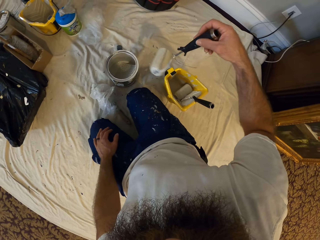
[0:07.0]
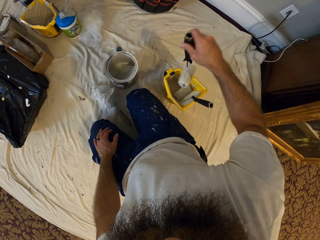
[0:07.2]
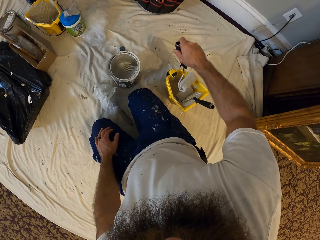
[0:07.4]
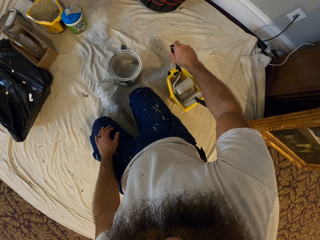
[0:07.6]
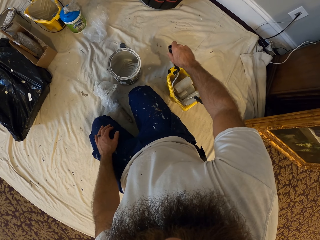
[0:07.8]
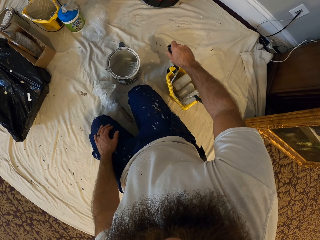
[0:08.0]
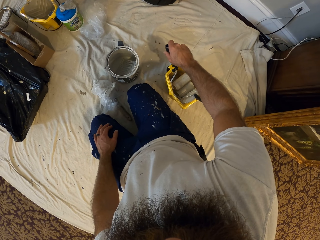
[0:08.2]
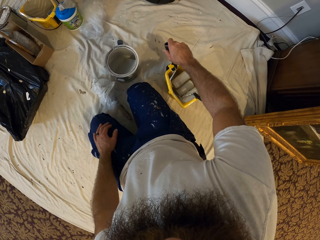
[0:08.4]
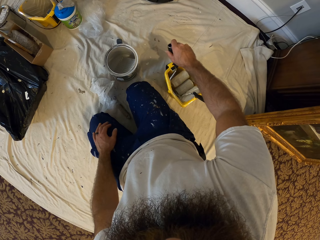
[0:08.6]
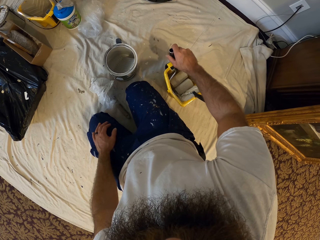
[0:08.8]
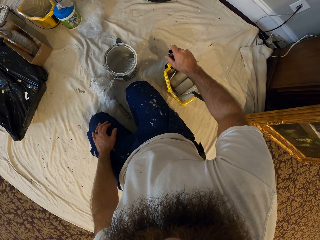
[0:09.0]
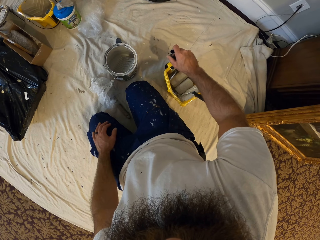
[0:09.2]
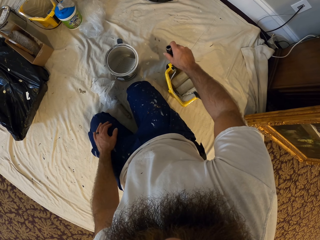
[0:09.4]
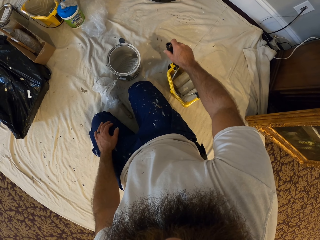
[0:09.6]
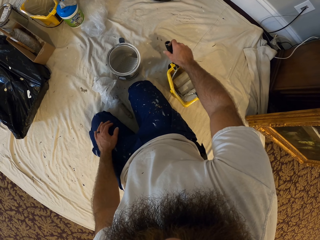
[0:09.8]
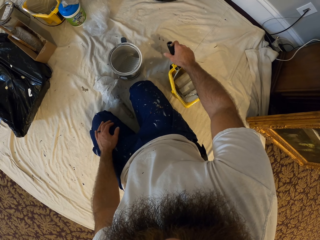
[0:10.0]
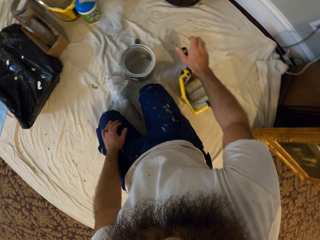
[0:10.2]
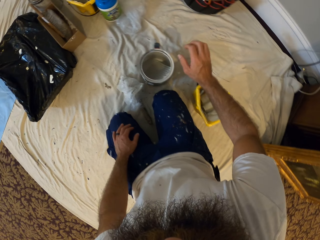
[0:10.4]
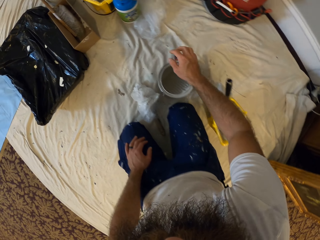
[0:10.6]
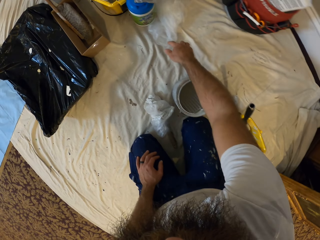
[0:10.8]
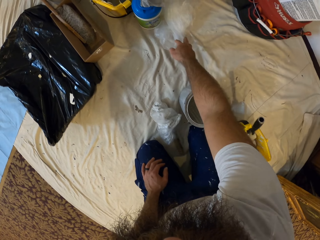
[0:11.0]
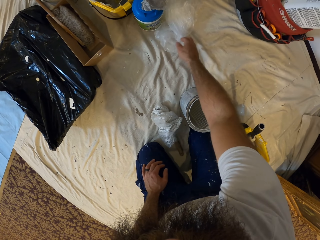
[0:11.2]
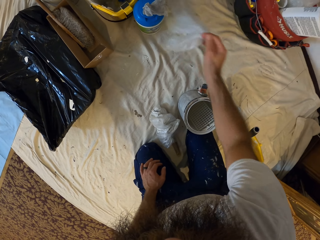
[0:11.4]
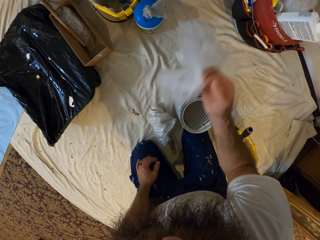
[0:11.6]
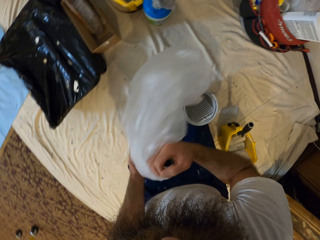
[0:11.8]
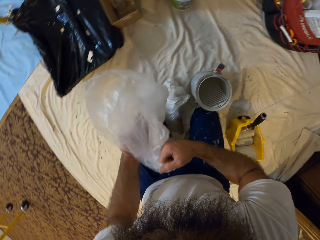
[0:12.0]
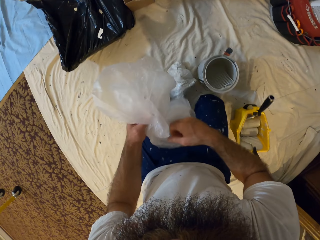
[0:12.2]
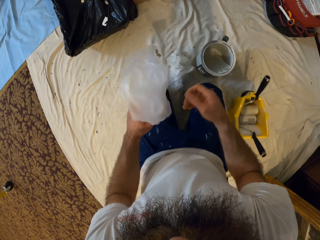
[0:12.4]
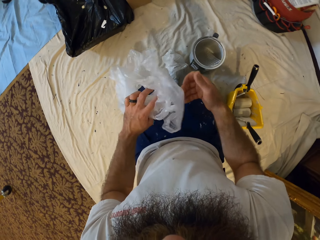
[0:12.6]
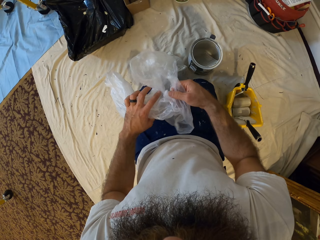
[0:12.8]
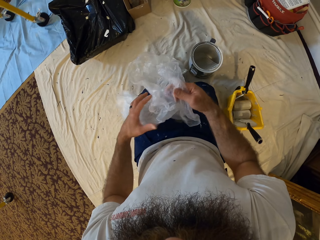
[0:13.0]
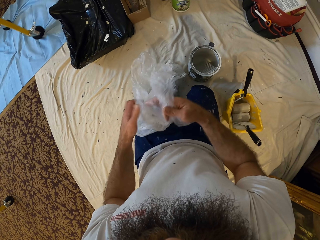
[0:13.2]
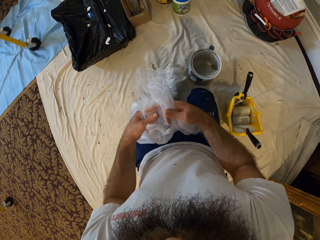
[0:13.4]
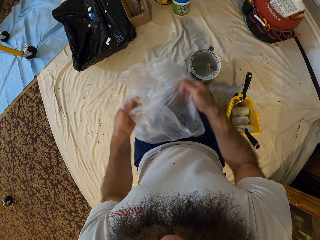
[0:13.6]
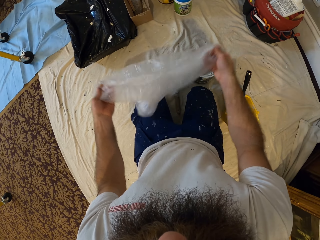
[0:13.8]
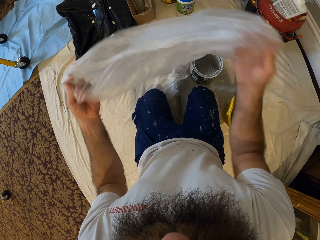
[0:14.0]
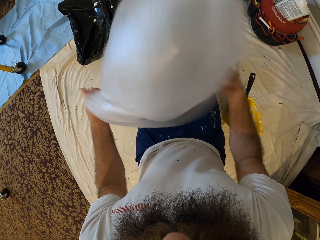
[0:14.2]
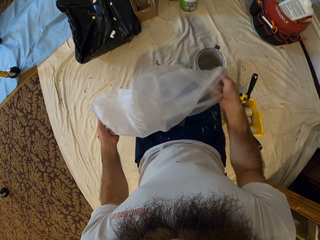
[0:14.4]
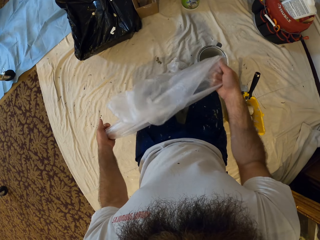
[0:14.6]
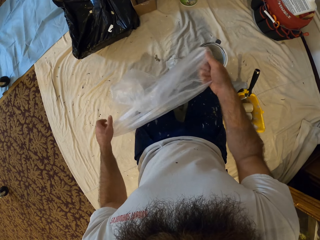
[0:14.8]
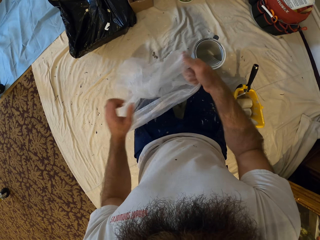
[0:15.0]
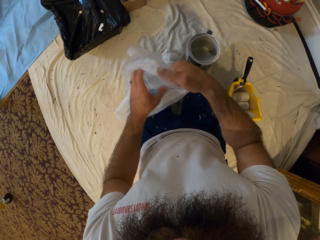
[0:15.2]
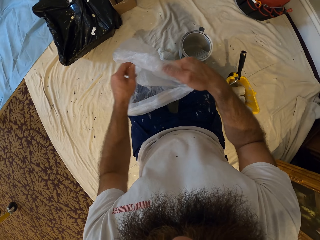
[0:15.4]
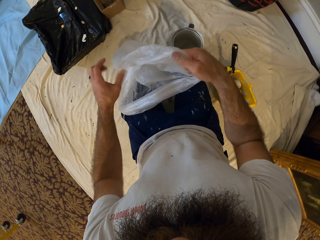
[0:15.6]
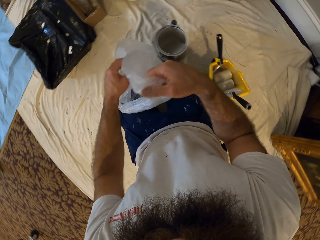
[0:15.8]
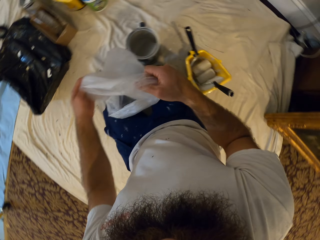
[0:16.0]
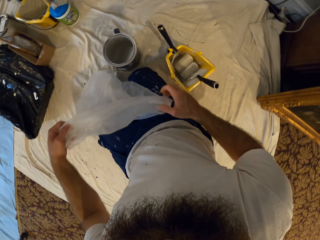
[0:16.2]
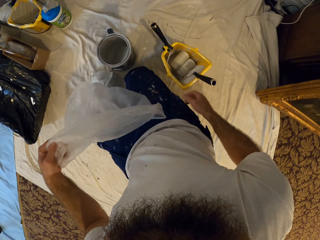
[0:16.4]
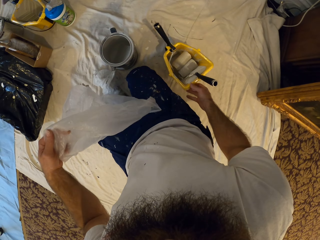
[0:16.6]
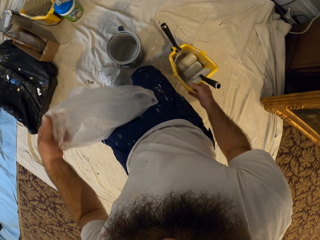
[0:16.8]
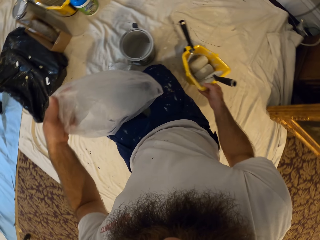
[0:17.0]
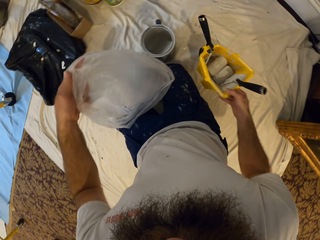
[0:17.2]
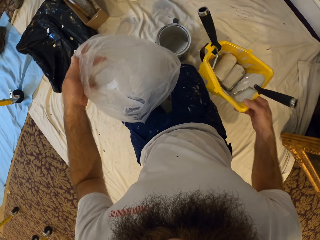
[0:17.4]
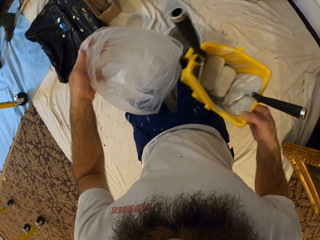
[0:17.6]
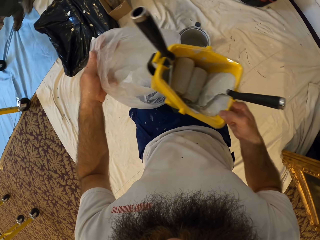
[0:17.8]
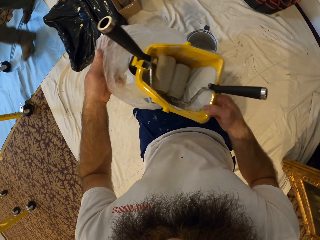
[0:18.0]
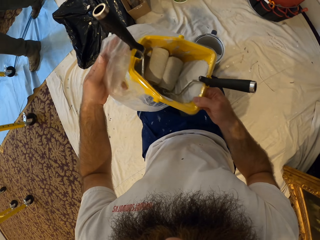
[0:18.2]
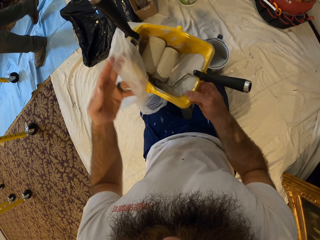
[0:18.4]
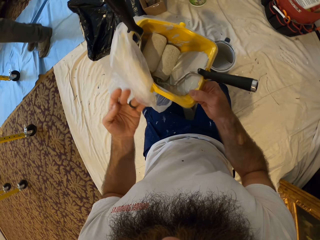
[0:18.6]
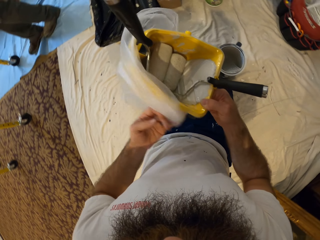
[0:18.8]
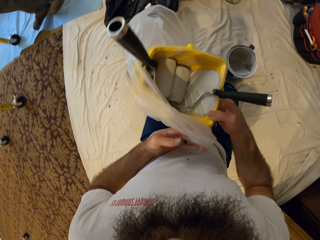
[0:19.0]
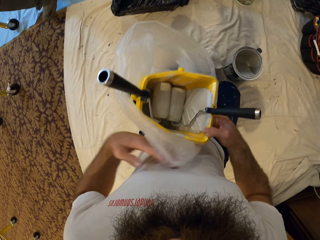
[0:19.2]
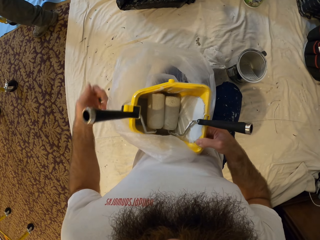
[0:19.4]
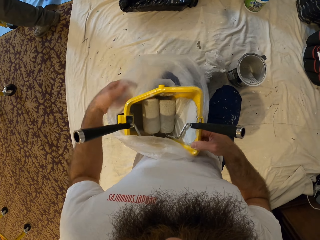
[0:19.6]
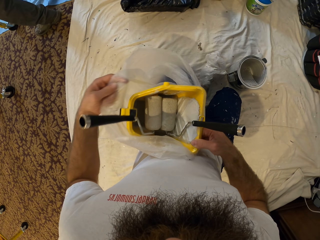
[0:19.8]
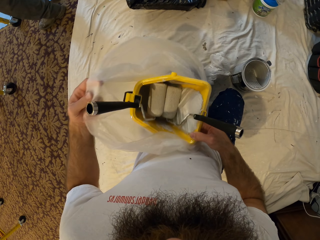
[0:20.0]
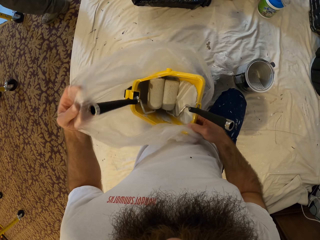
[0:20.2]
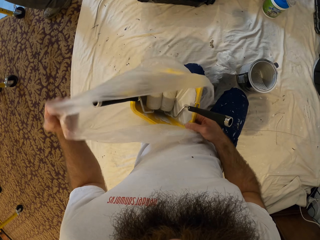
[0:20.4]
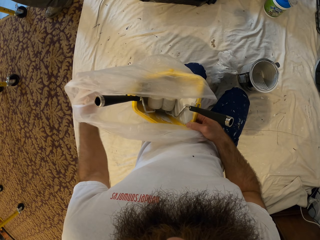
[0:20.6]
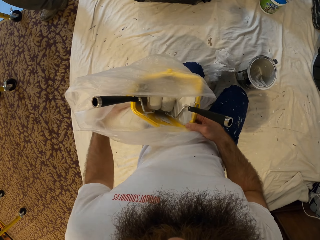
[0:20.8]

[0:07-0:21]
The camera wearer drops the paint roller into a paint bucket or container on the white cloth on the floor with his right hand. He picks a polythene bag or plastic bag from the white cloth on the floor with his right hand. He opens the polythene bag with both hands. He picks the paint bucket from the white cloth on the floor with his right hand. He puts the container in the plastic bag. He wraps the paint bucket with the polythene bag with both hands.

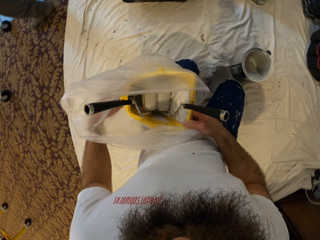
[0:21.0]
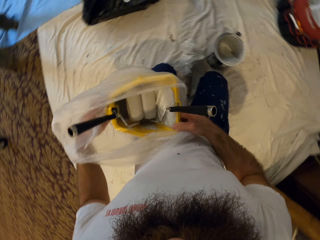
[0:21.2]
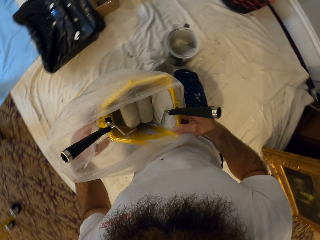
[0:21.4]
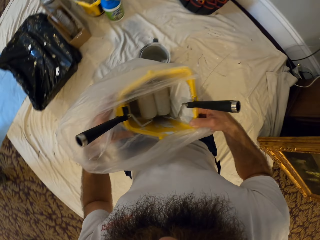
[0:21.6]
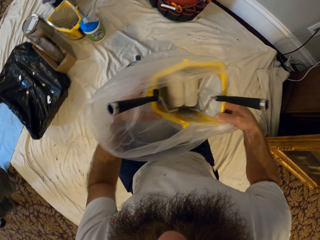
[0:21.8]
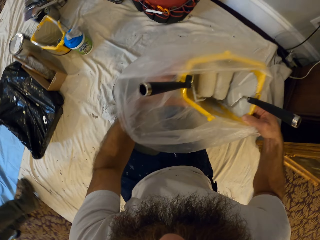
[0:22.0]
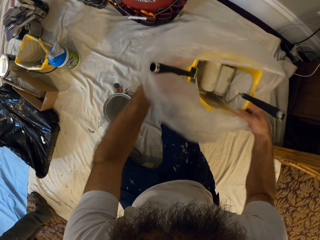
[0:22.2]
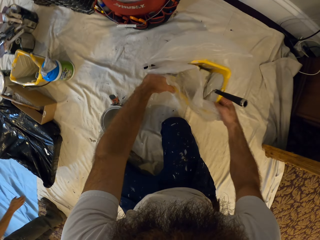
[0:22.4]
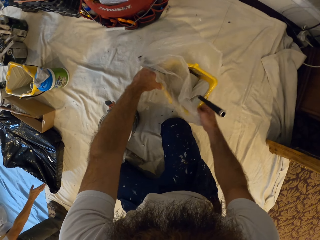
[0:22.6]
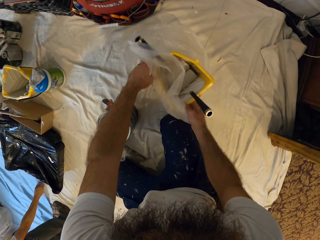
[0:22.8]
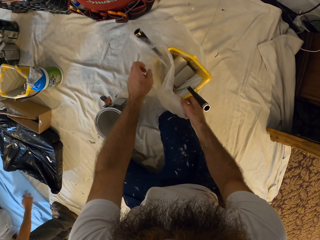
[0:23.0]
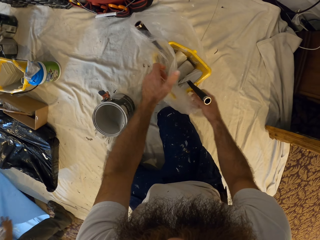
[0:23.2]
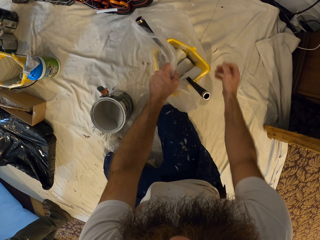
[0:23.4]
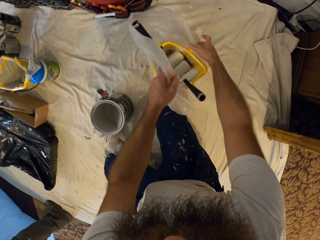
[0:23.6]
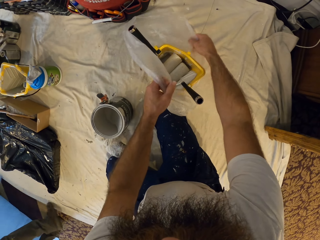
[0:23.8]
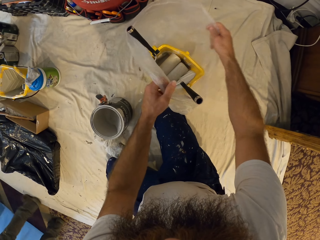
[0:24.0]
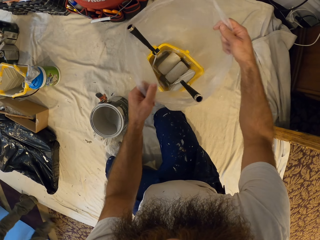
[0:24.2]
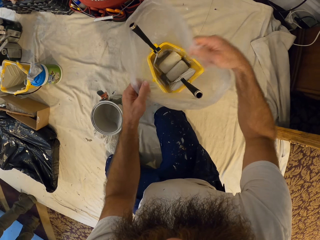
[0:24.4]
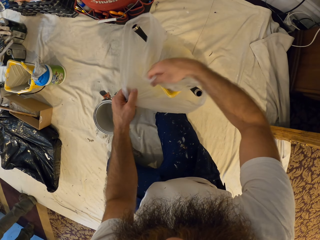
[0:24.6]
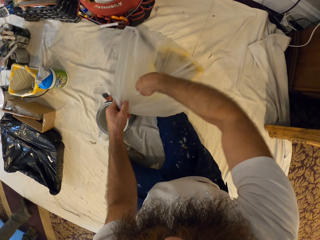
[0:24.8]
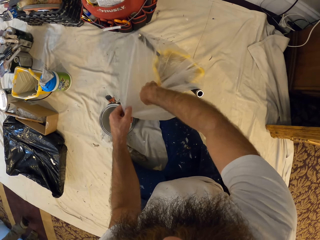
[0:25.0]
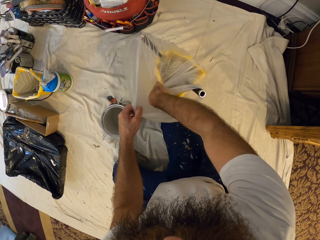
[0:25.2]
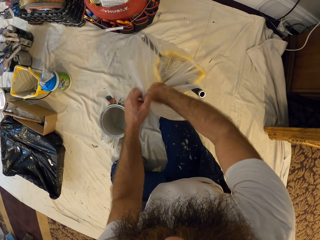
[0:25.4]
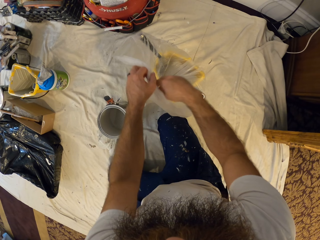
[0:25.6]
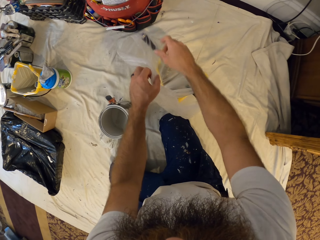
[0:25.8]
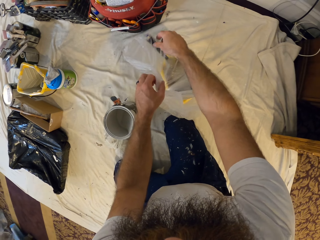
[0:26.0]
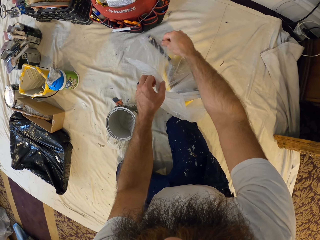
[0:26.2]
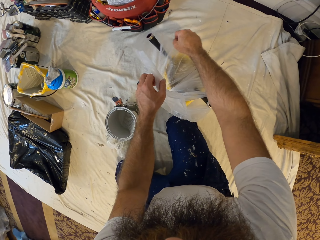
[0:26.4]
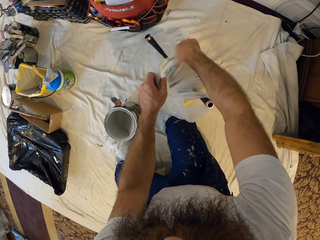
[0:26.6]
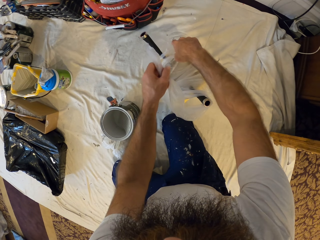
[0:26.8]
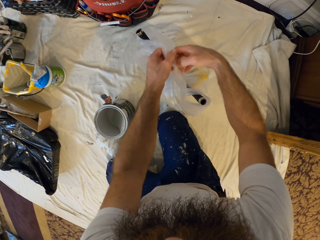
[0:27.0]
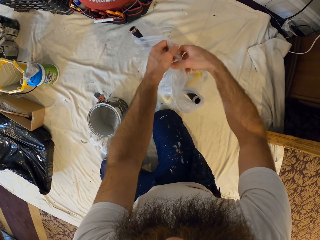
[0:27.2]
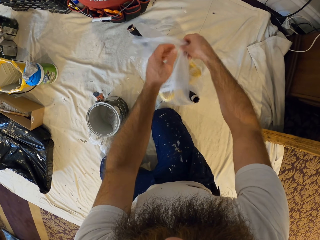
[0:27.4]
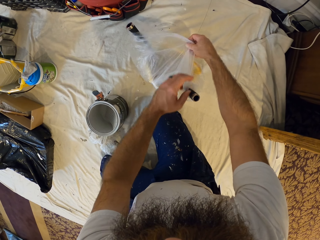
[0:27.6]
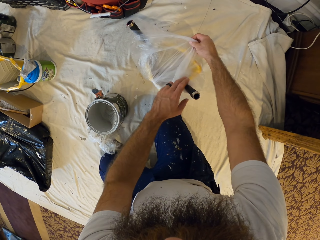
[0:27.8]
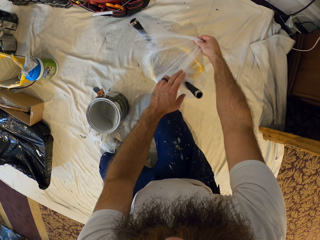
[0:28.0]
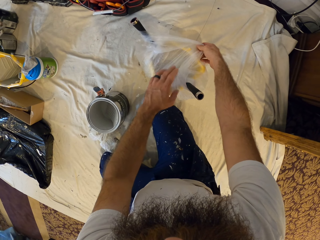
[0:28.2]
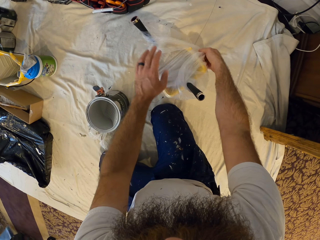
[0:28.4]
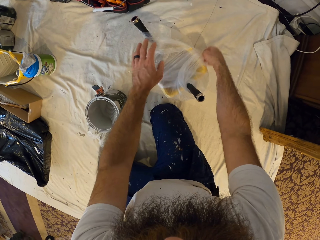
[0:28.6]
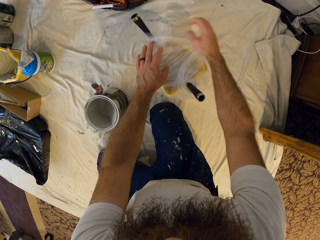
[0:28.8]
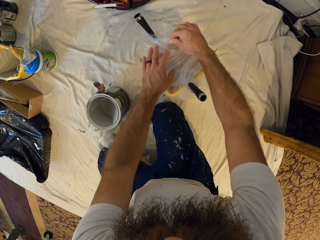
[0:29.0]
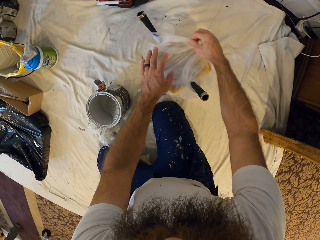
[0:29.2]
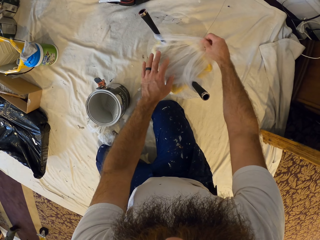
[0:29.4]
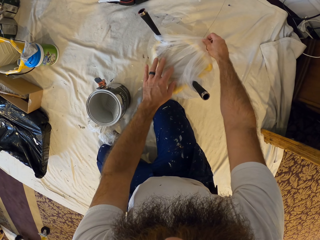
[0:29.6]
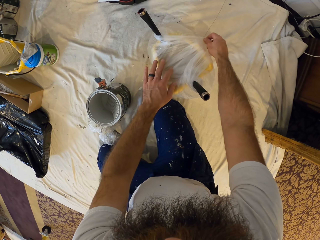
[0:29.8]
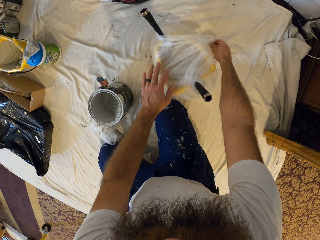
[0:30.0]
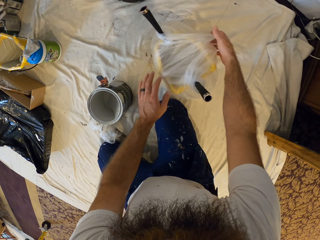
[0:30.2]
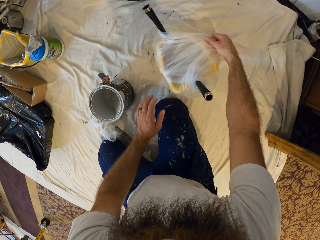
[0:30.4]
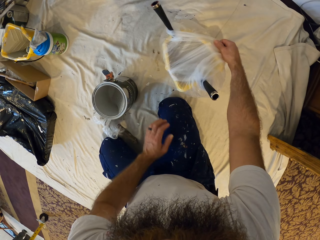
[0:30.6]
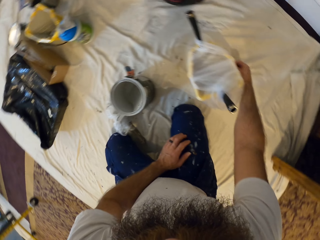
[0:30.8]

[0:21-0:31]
The camera wearer drops the paint bucket with the wrapped polythene bag on the white cloth on the floor with both hands. He wraps the paint bucket with the polythene bag with both hands.
